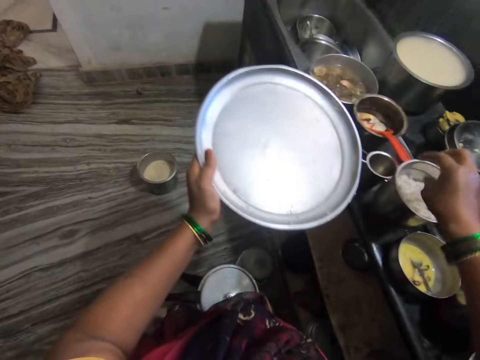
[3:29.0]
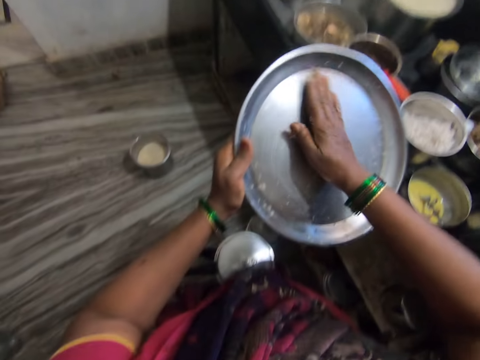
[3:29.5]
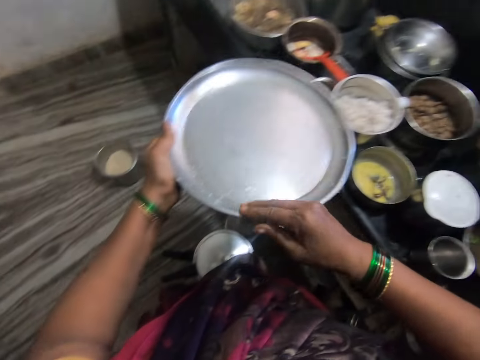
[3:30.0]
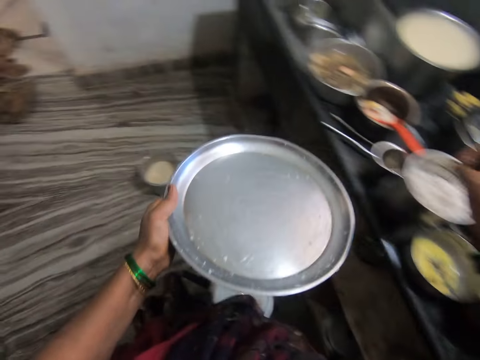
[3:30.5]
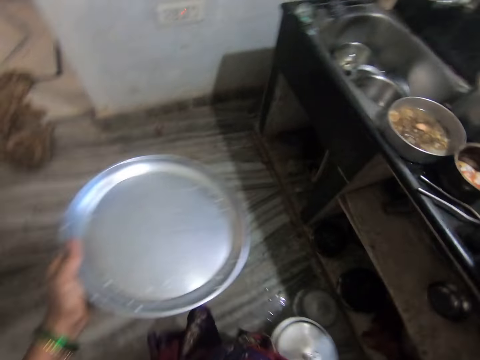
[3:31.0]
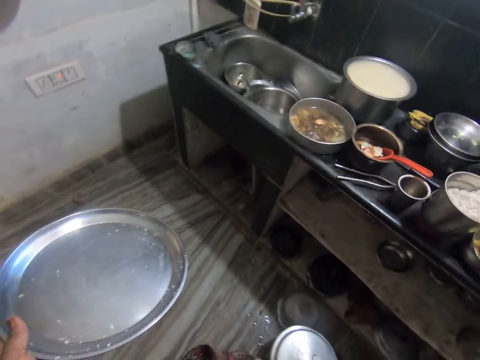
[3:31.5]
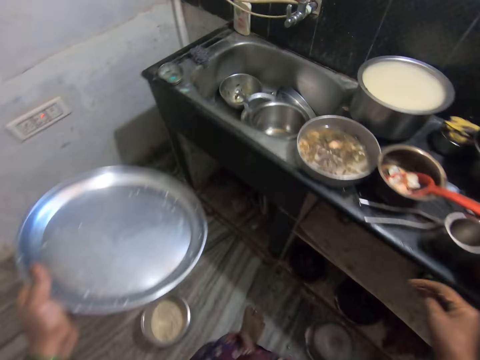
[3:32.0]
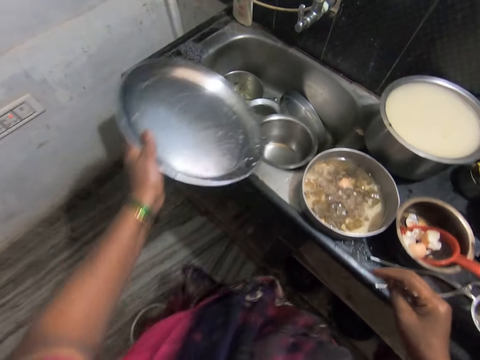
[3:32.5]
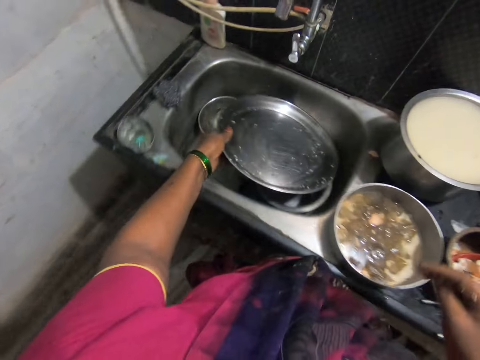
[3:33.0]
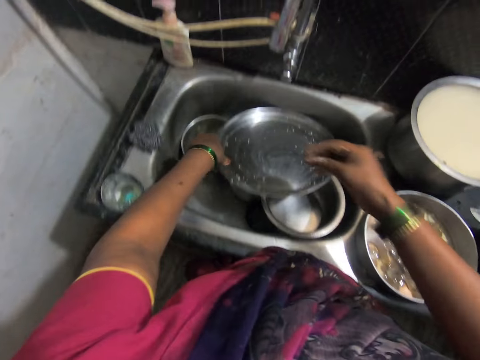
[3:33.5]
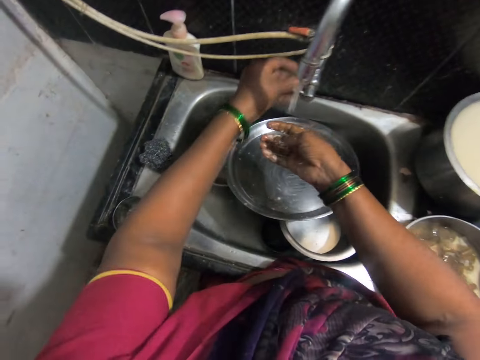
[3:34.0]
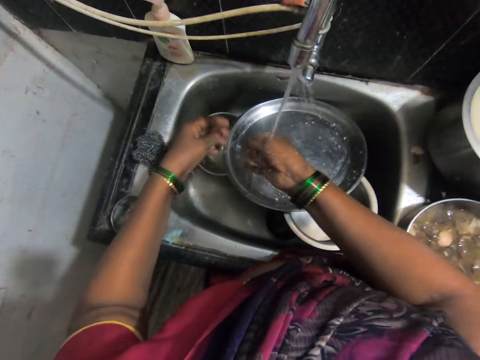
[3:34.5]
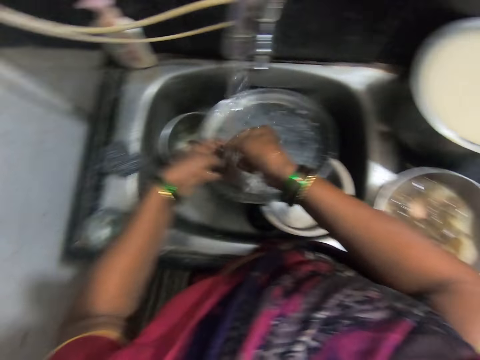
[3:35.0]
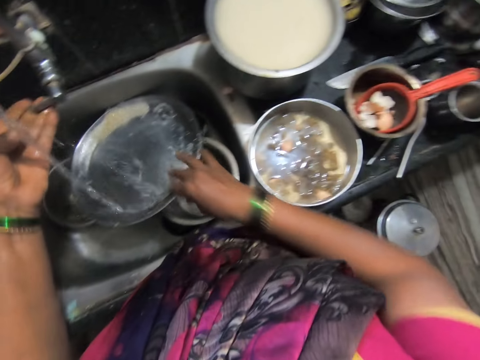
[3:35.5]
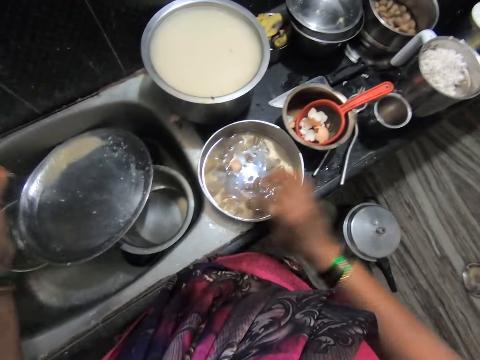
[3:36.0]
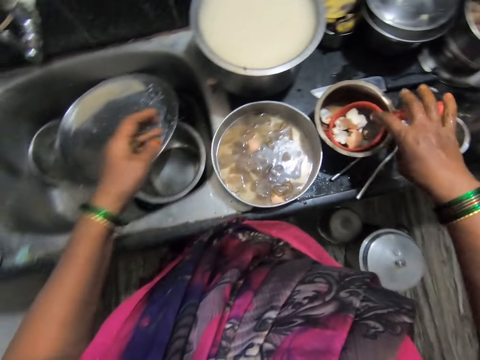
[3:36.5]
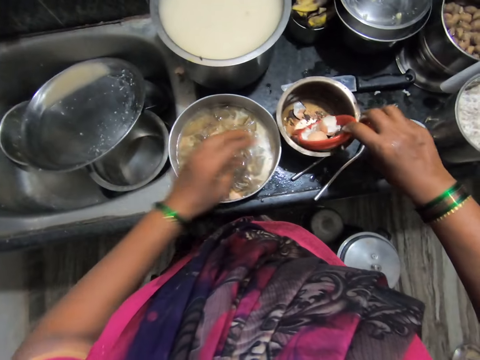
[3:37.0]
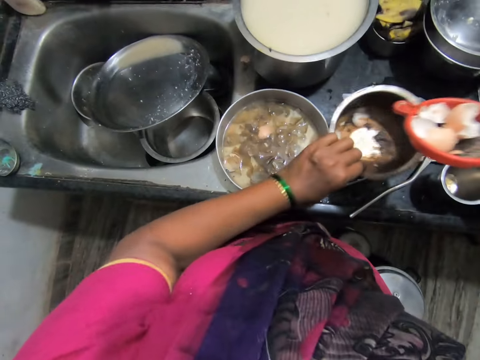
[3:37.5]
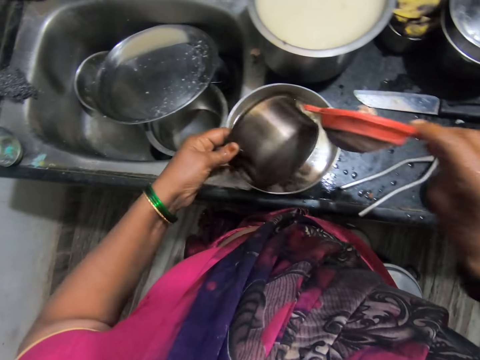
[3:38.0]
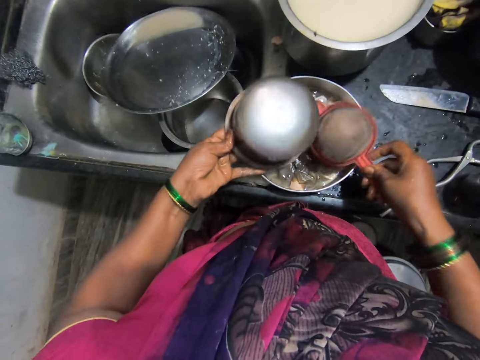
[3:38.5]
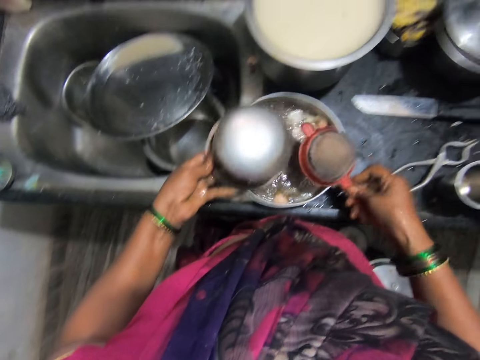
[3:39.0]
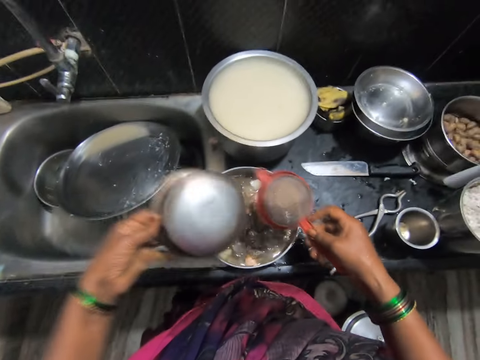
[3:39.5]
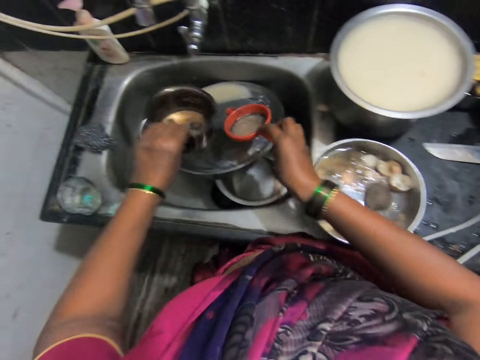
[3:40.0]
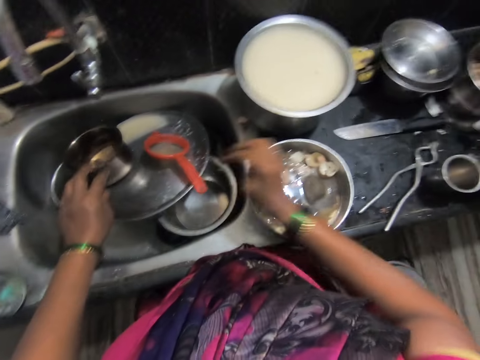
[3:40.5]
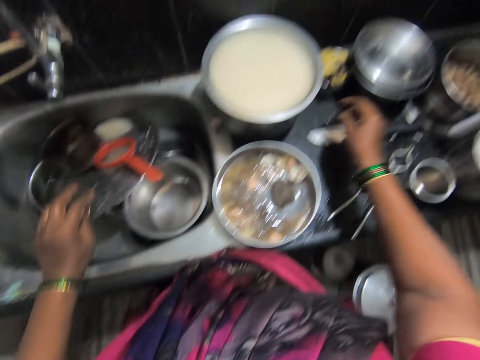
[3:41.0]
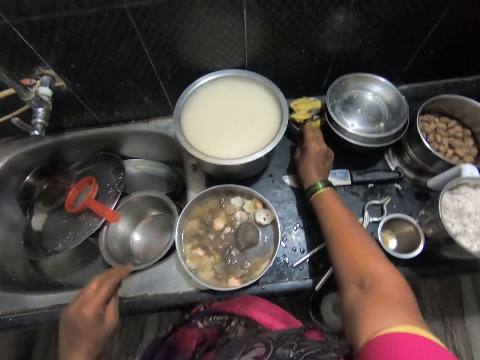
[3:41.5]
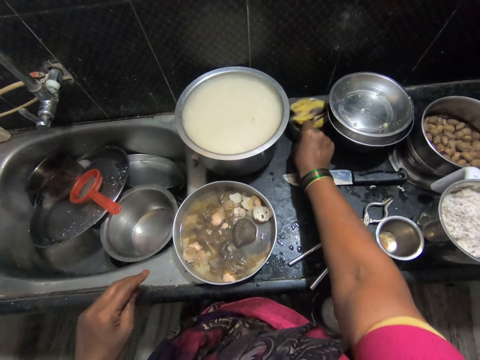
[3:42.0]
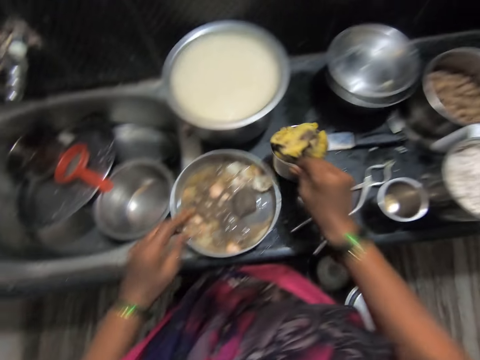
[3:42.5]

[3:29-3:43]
The camera wearer wipes the tray with her hand. She drops the tray inside the kitchen basin sink. She turns on the tap with her left hand. She washes her hand with the water from the tap. She turns off the tap with her left hand. She picks up a sieve from a plate with her right hand. She picks up the plate on the kitchen cabinet with her right hand. She pours some dirt inside a pot on the kitchen cabinet. She shakes off remnants into the pot. She drops the plate inside the kitchen basin sink and drops the sieve inside the kitchen basin sink. She picks up a plate with plantain peel on the kitchen cabinet beside the pot with her right hand.

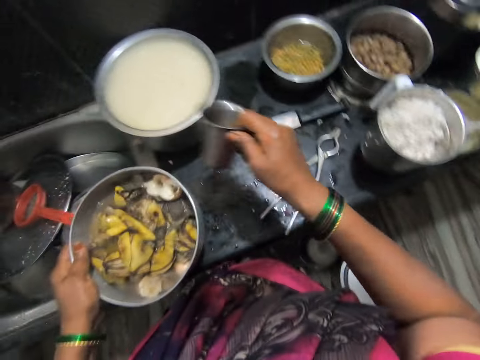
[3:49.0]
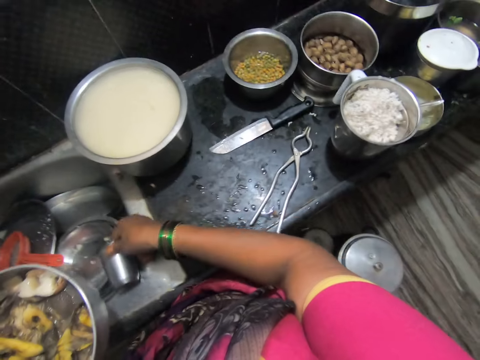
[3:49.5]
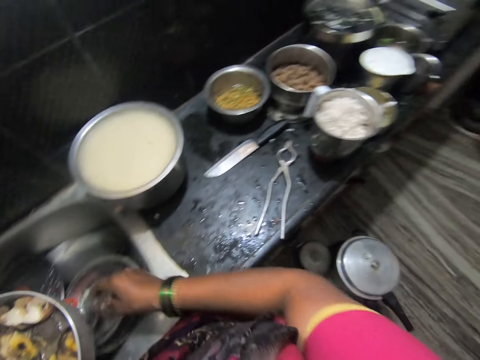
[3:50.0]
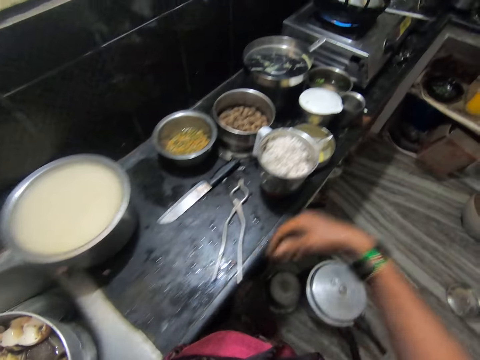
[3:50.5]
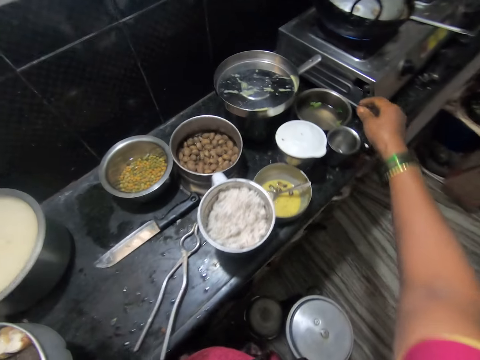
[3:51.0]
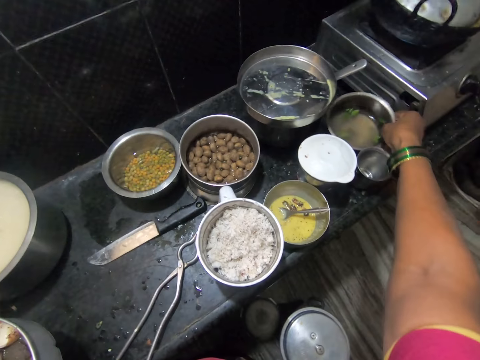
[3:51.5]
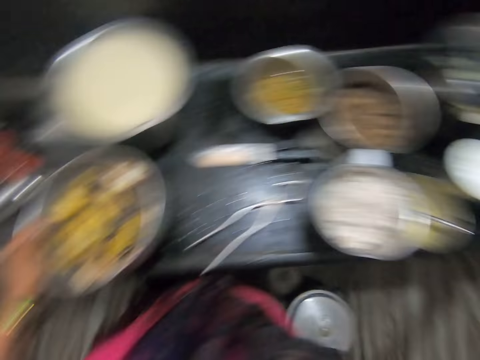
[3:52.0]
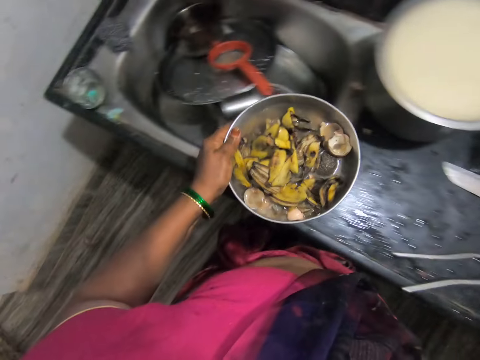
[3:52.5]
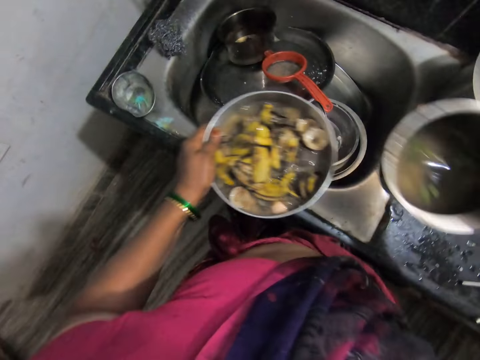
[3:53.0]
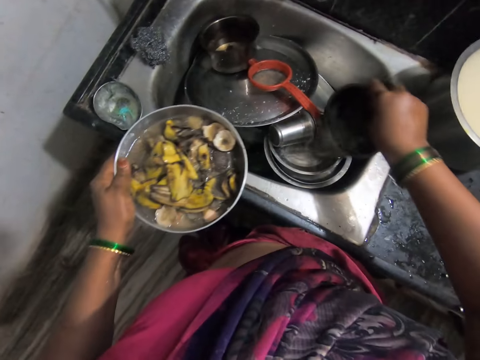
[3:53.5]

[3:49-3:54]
The camera wearer takes a tumbler or cup. She drops the cup in her right hand inside the kitchen basin sink. She takes a bowl or plate. She carries the plate with water on the kitchen cabinet with her right hand. She pours the water inside the plate in her right hand inside the kitchen basin sink.

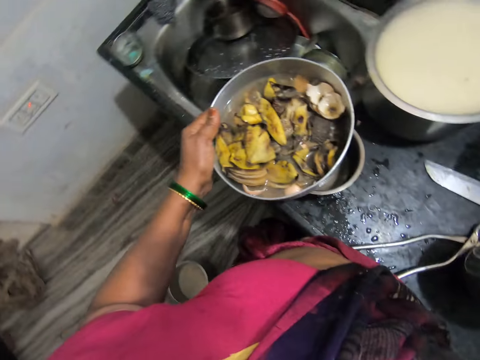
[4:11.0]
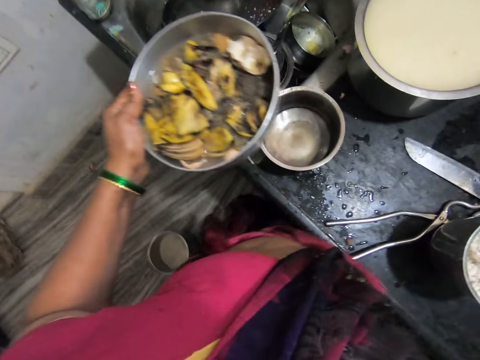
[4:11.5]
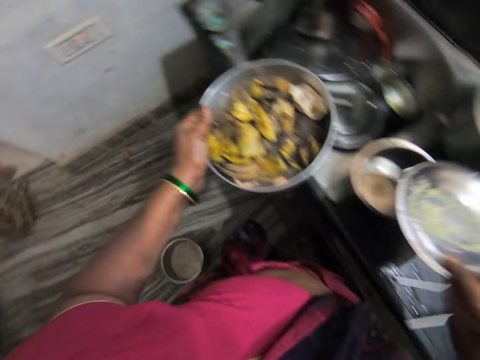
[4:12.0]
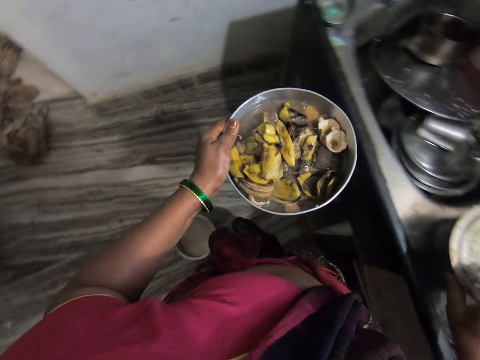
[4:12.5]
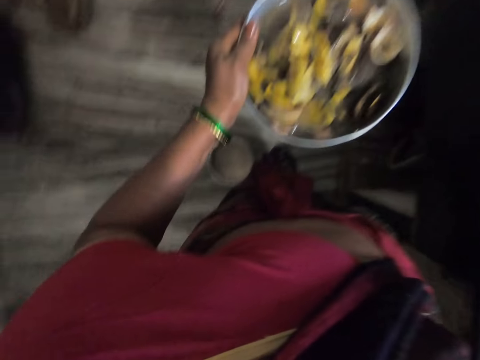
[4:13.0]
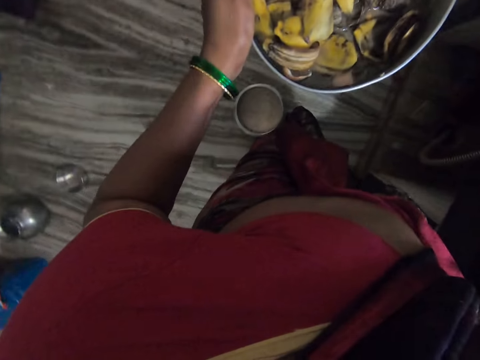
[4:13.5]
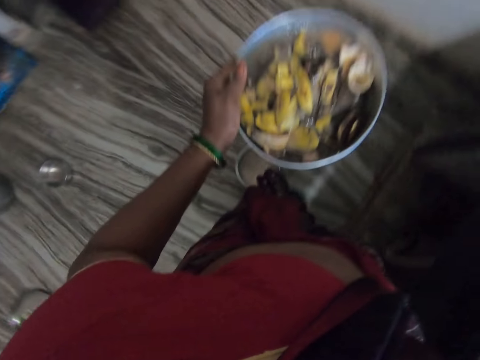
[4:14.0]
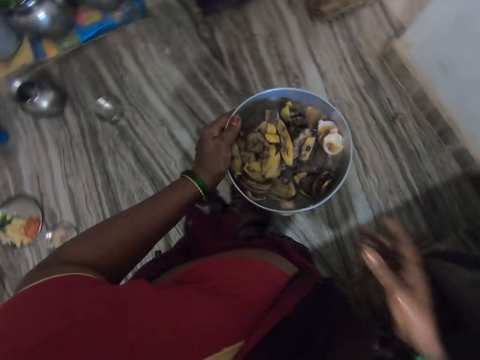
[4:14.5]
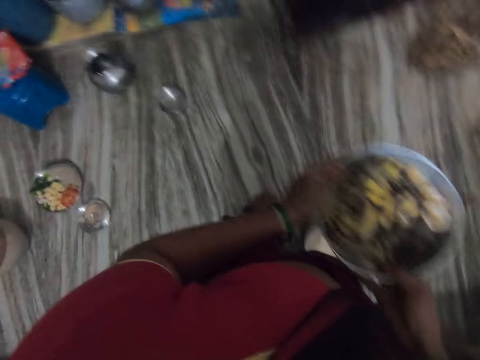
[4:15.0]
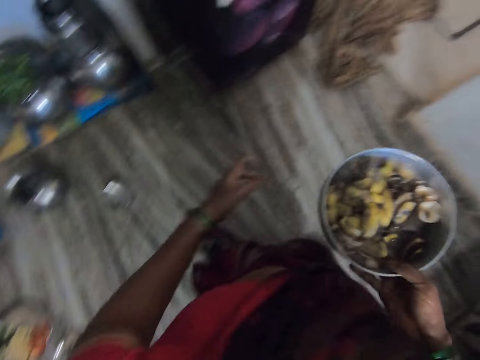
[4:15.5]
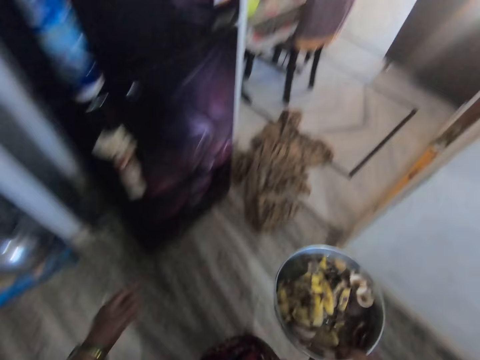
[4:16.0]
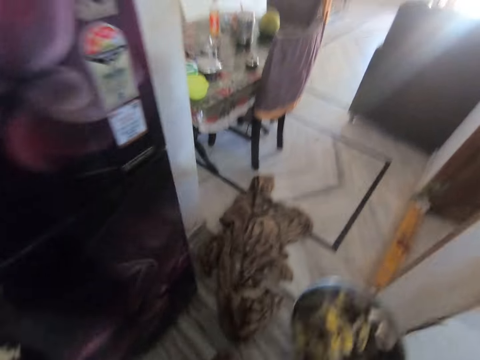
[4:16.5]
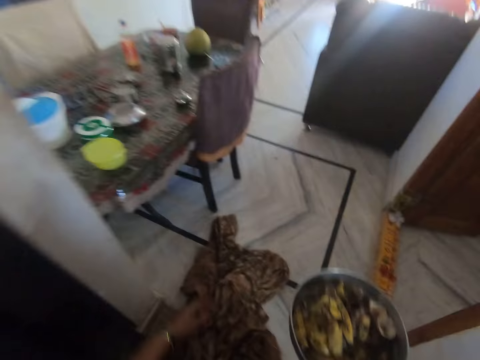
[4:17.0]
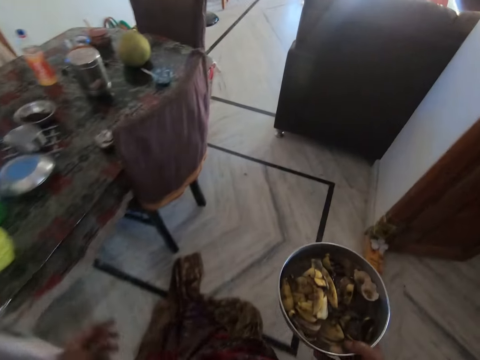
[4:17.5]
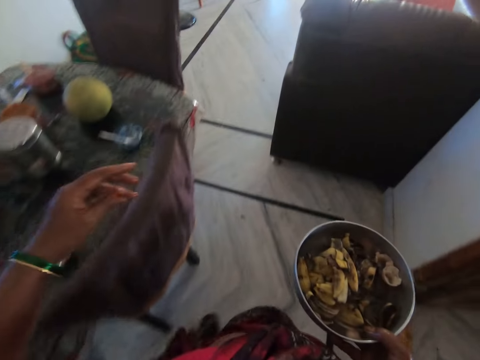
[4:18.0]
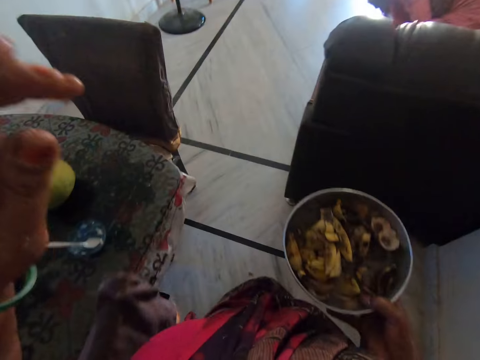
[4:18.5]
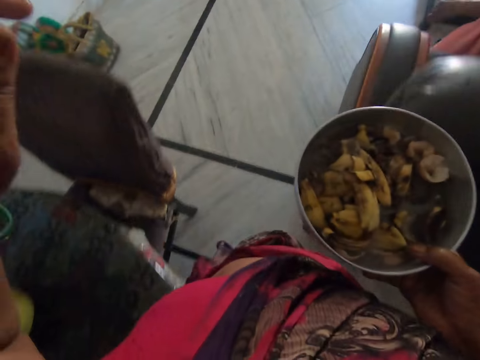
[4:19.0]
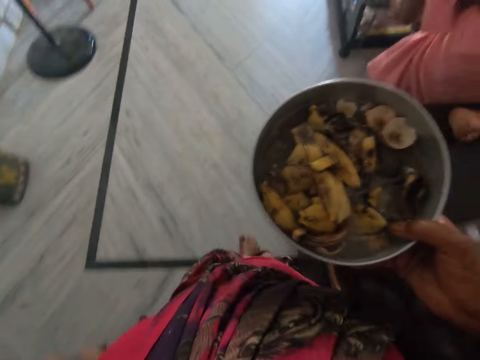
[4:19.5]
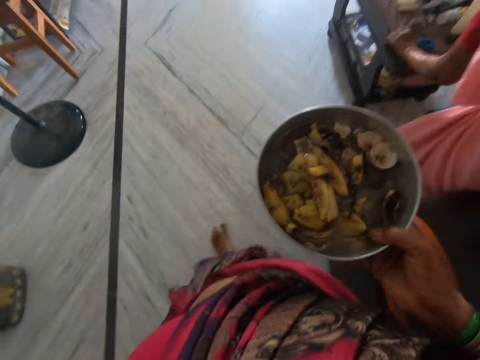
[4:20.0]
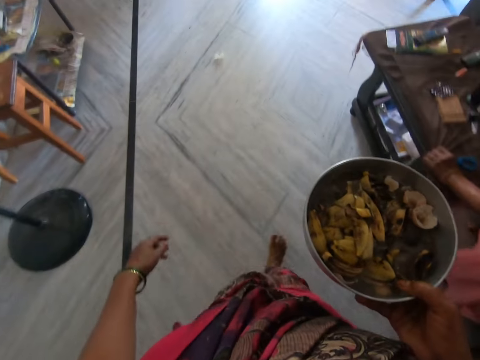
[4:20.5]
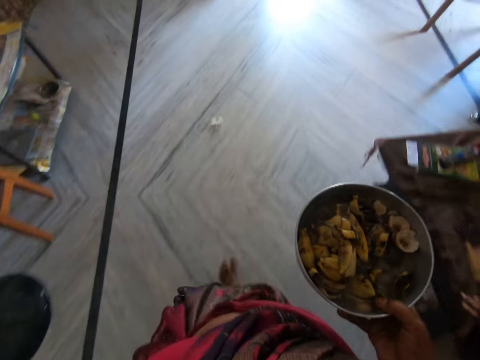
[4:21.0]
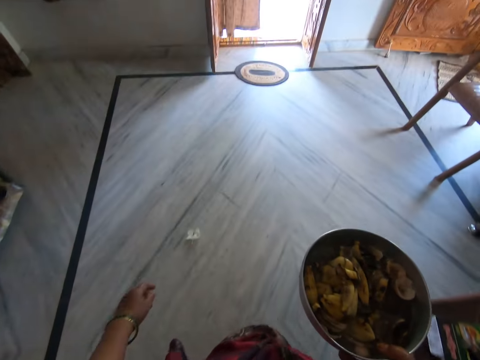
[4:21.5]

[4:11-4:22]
The camera wearer covers a plate on the kitchen cabinet beside the sink with the plate cover. She walks out of the kitchen with the pot with plantain peels in her right hand. She walks in the kitchen. She walks into a corridor. She walks into a room.
